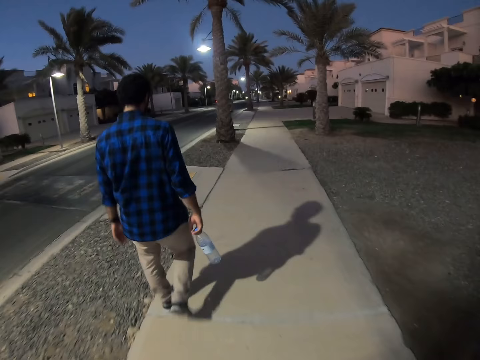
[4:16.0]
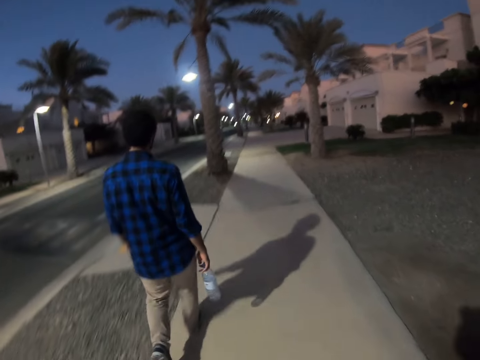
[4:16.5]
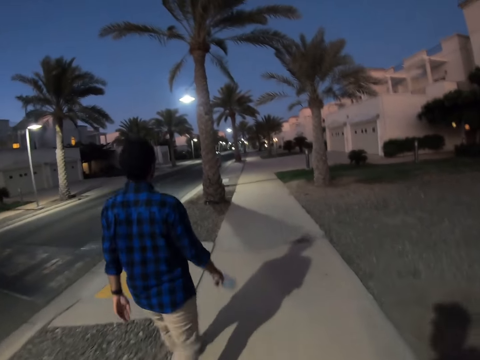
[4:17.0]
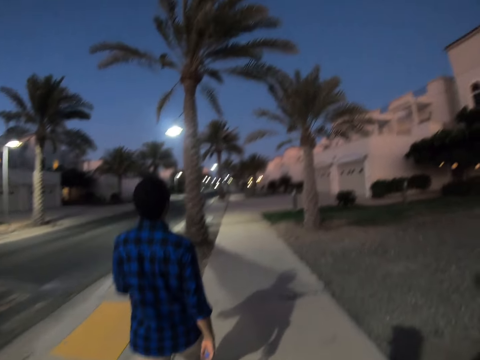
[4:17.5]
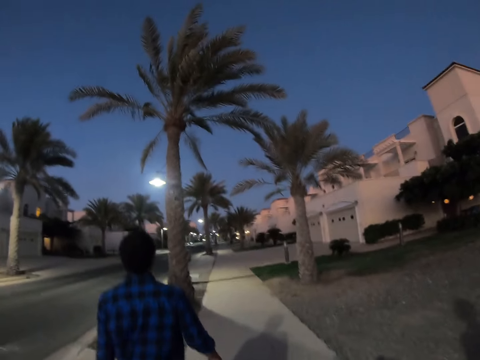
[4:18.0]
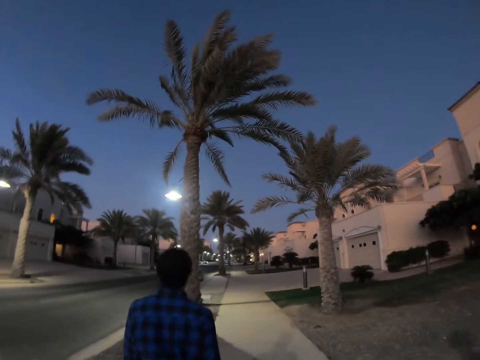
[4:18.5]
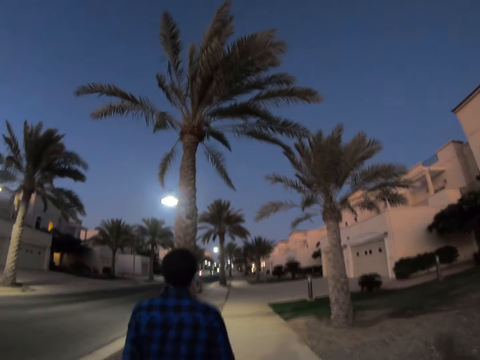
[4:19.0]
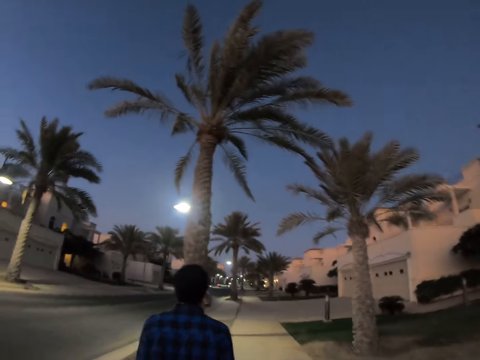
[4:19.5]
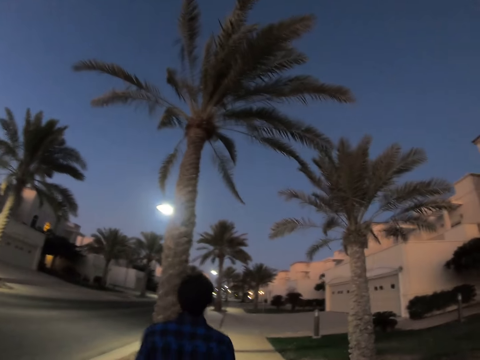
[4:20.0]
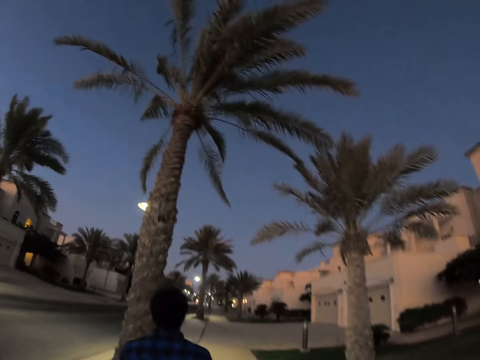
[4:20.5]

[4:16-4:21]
The camera wearer walks on the pavement.

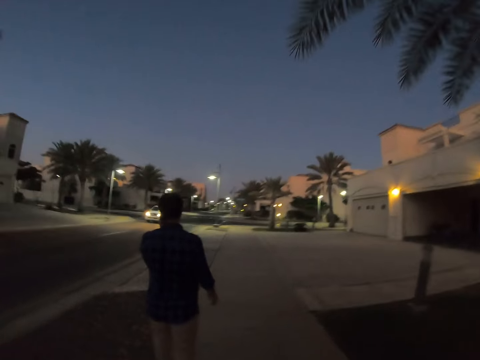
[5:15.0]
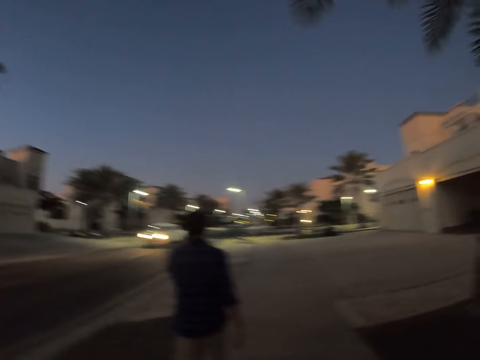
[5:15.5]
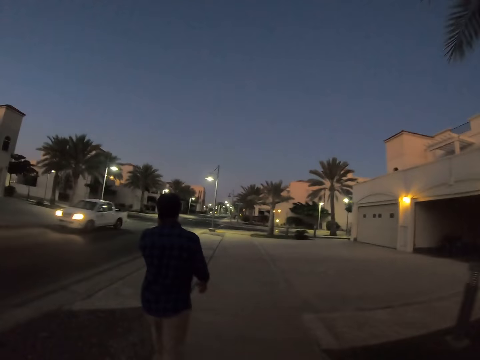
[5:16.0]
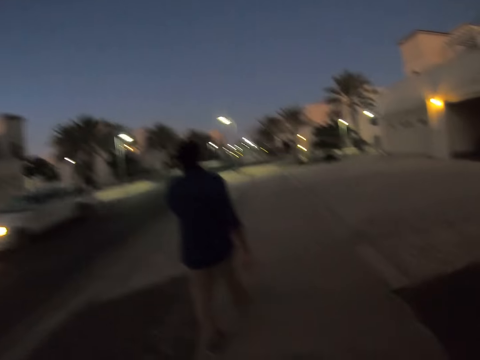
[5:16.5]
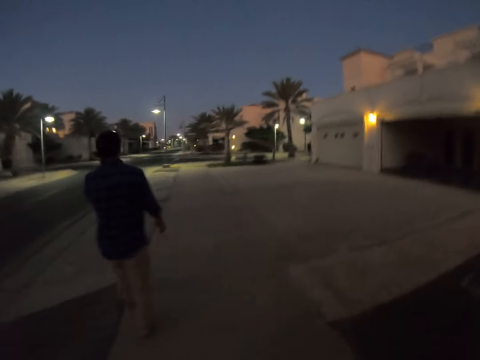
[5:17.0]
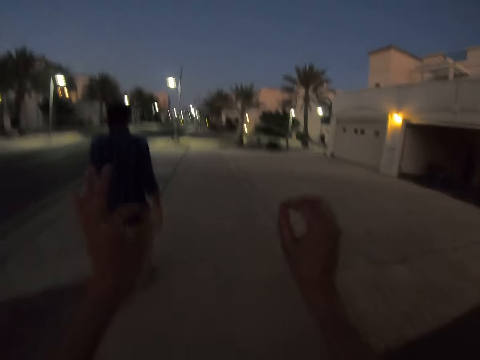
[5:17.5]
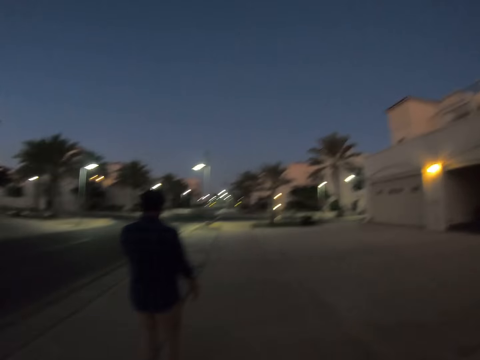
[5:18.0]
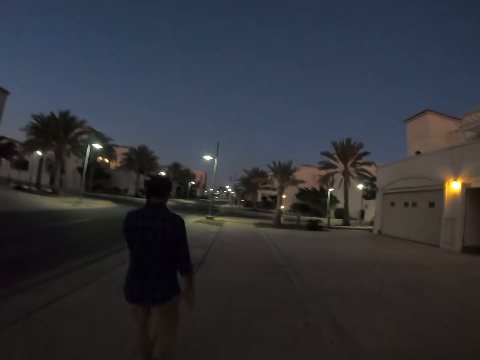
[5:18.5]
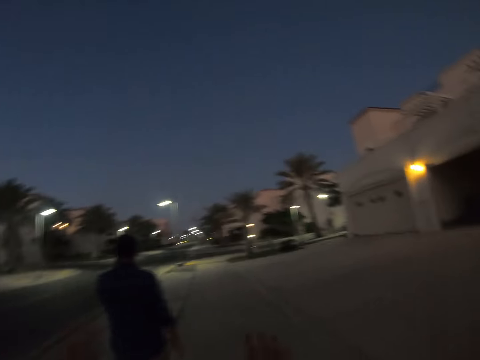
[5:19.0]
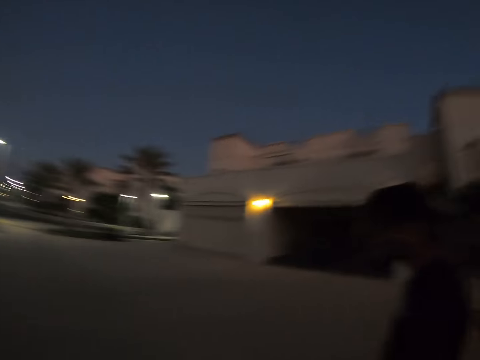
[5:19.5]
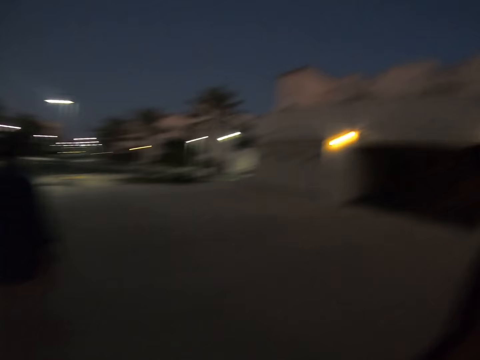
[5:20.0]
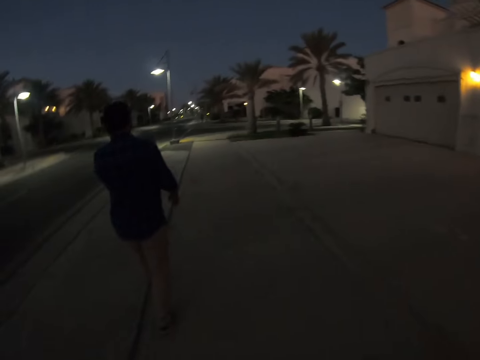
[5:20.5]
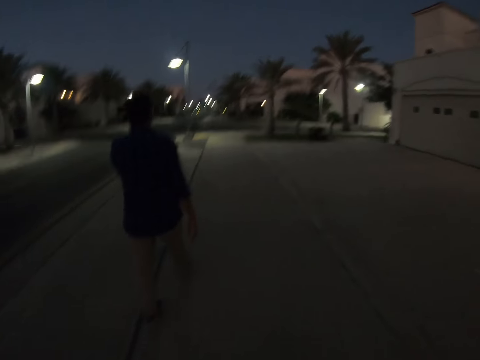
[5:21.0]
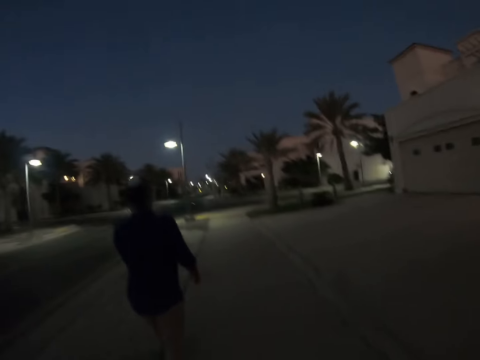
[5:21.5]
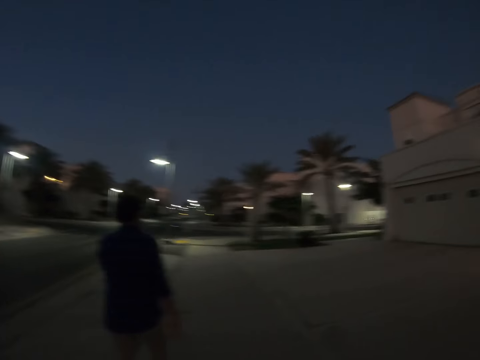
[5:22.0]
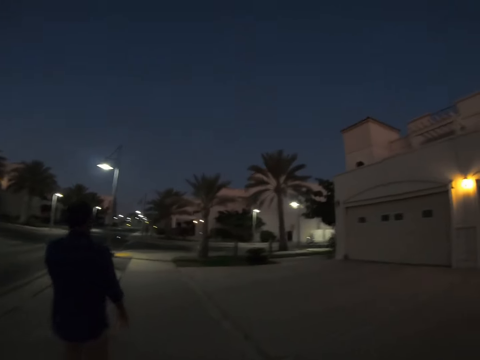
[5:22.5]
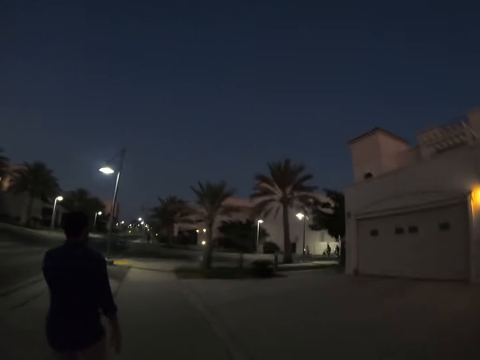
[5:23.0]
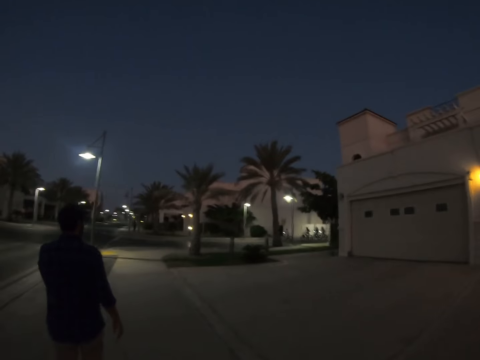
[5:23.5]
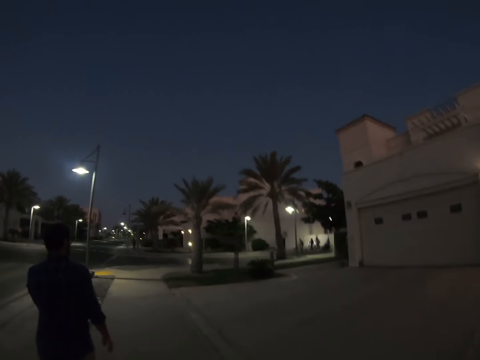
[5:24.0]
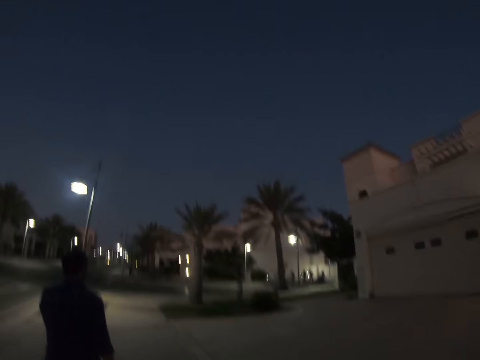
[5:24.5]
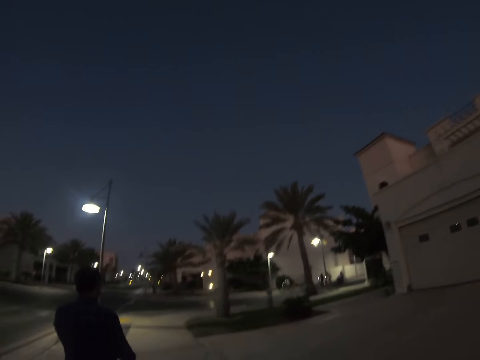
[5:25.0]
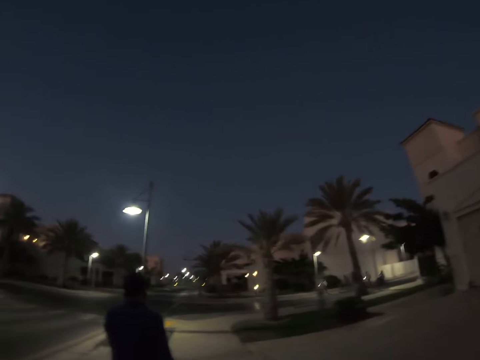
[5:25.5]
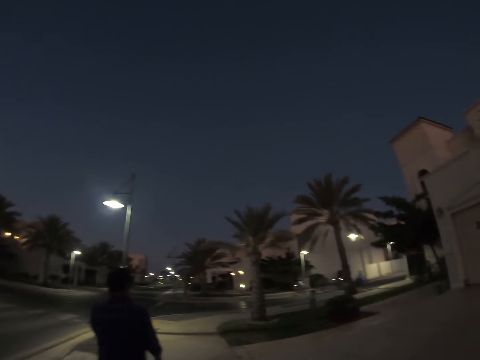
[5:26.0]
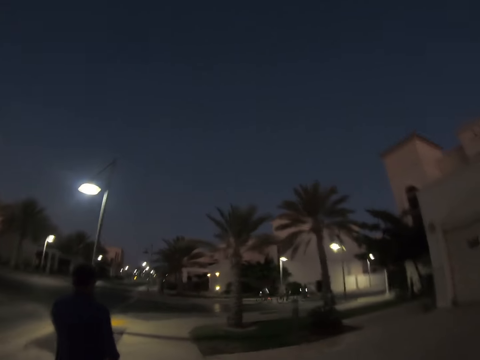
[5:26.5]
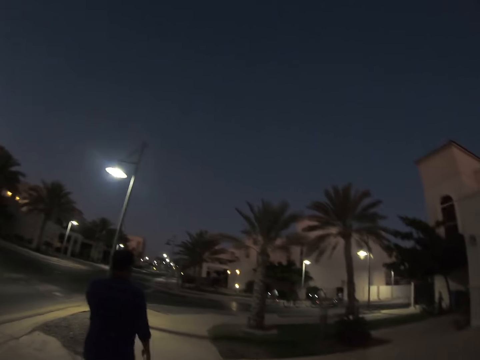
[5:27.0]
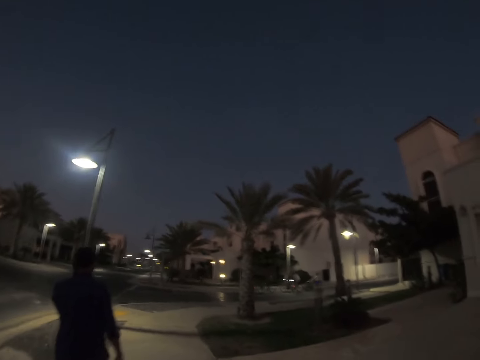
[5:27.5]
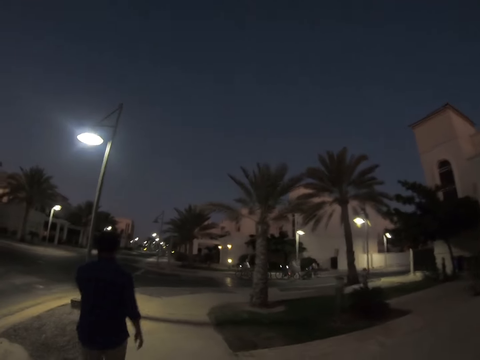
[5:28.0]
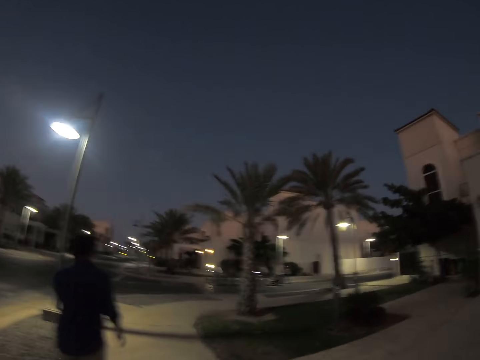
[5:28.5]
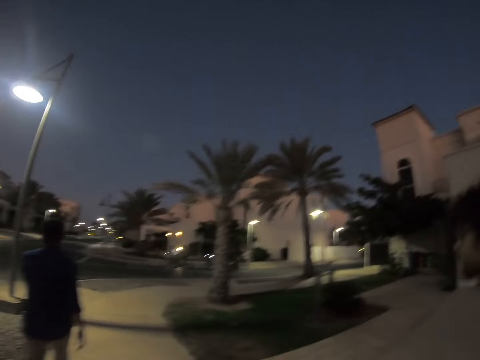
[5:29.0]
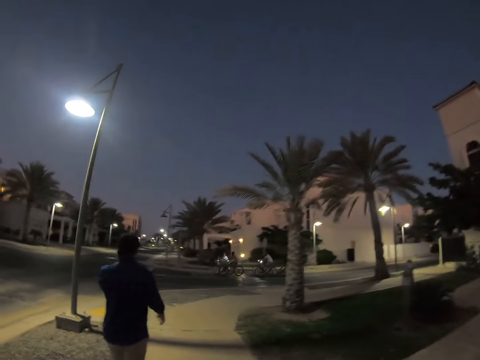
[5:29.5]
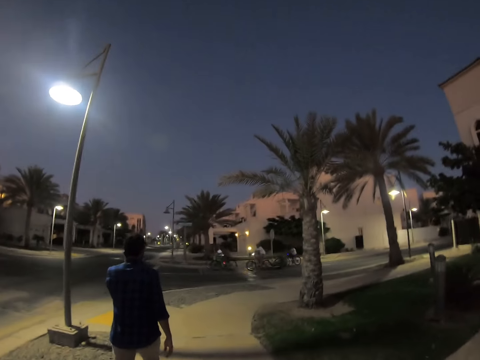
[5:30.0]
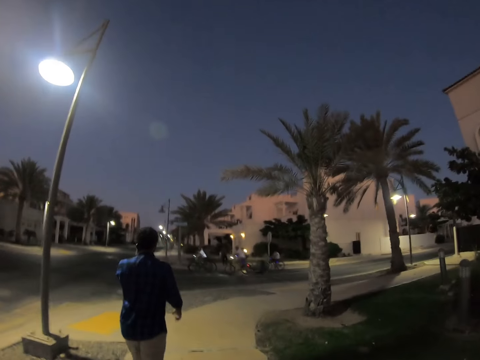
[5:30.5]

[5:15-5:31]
A man walks on the pavement. The camera wearer lifts up their hands. They walk on the pavement. The man walks on the pavement. The camera wearer walks. They walk on the pavement.

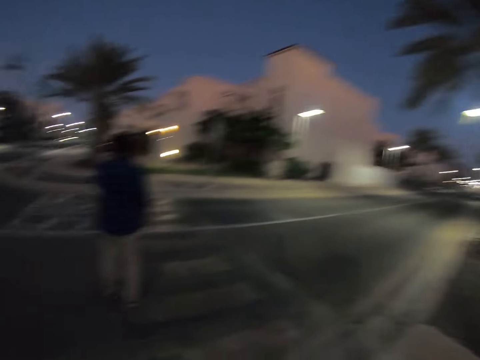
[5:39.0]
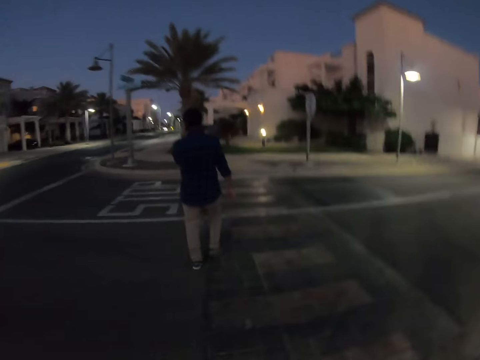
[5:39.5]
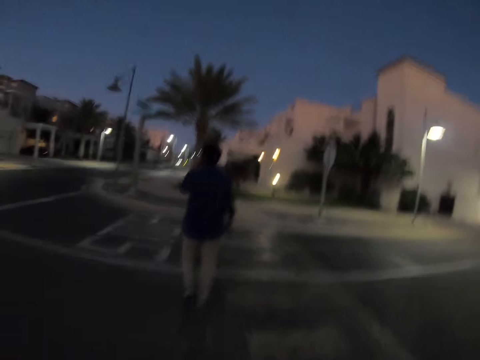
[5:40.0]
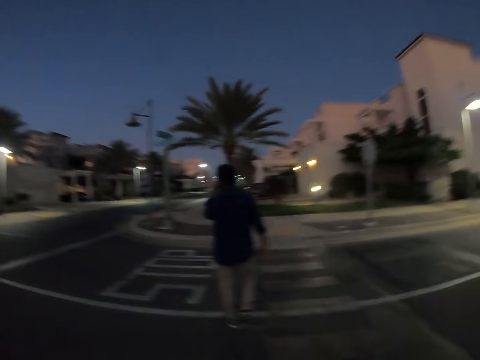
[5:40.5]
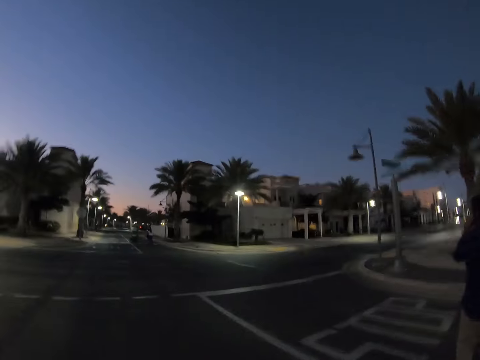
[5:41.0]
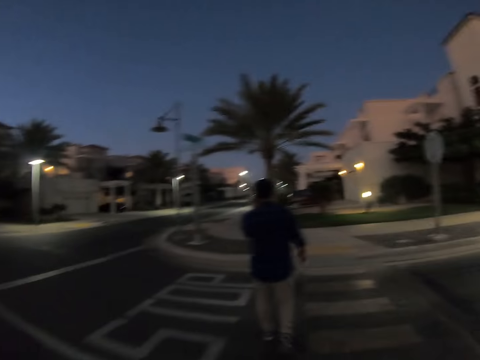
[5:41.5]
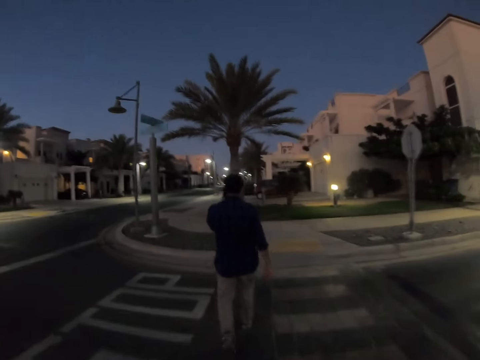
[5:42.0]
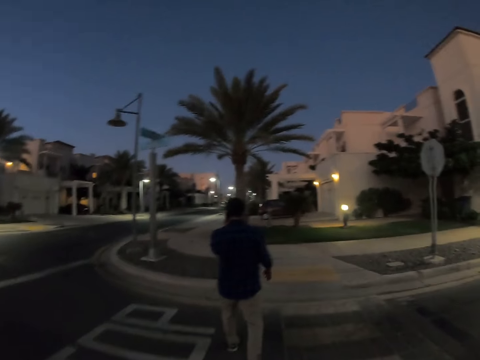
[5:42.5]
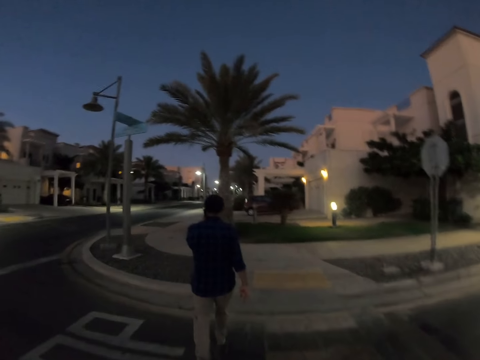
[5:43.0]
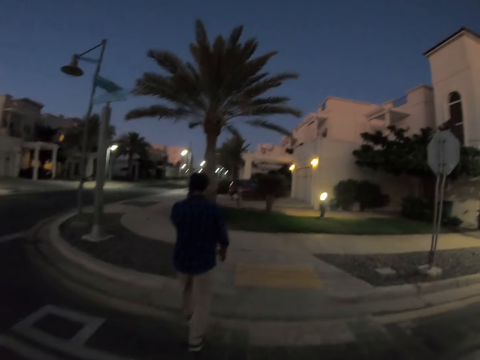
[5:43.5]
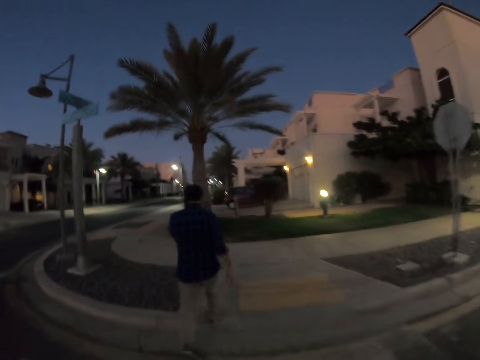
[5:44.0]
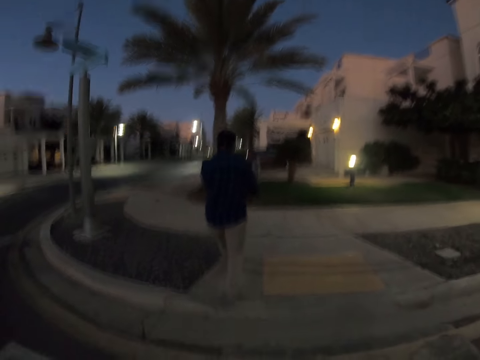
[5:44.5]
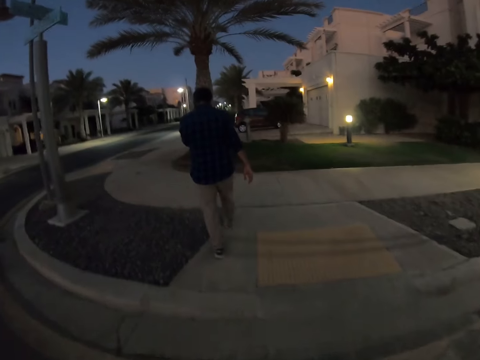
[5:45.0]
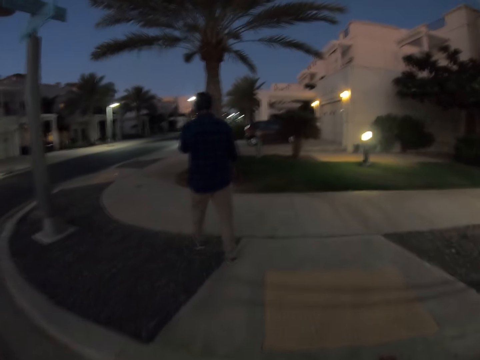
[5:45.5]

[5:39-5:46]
The camera wearer walks on the road. They look around.
